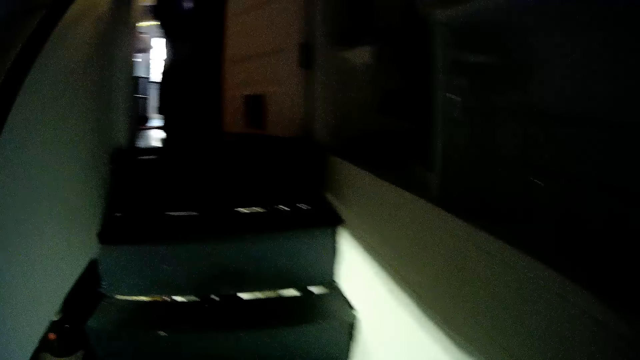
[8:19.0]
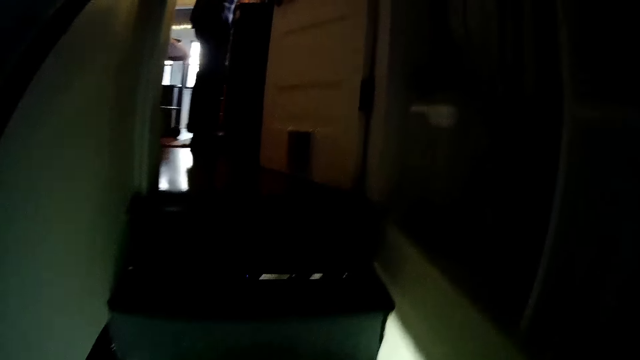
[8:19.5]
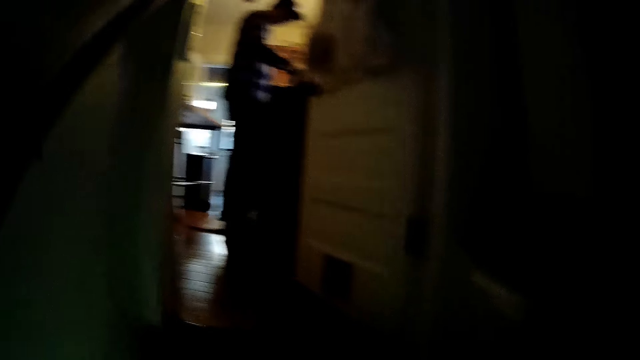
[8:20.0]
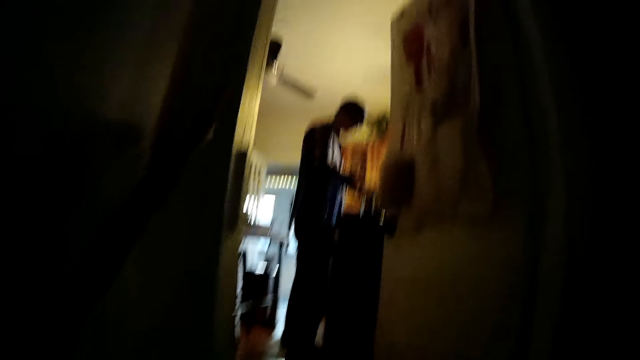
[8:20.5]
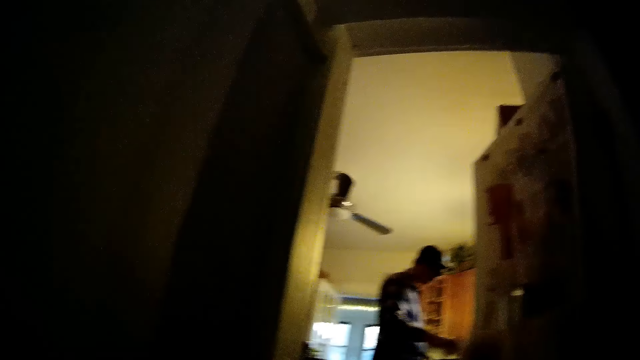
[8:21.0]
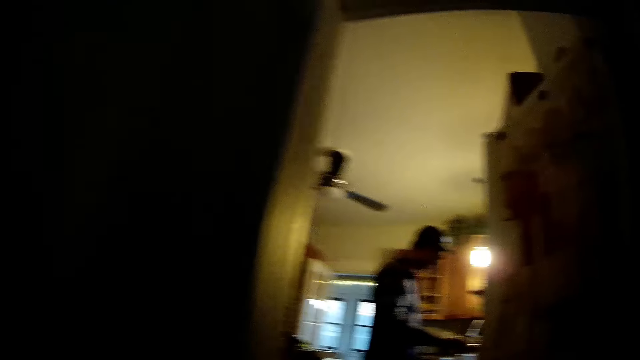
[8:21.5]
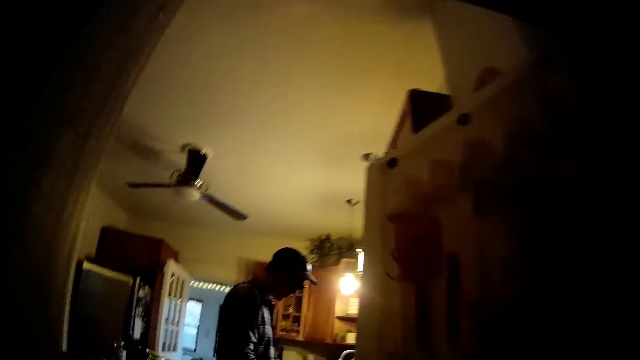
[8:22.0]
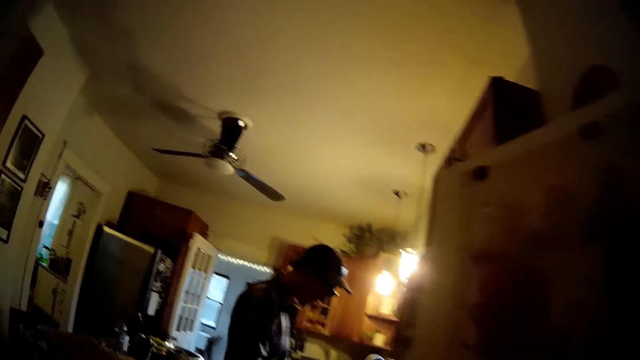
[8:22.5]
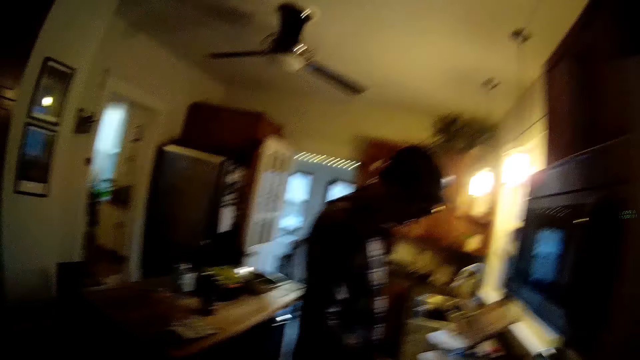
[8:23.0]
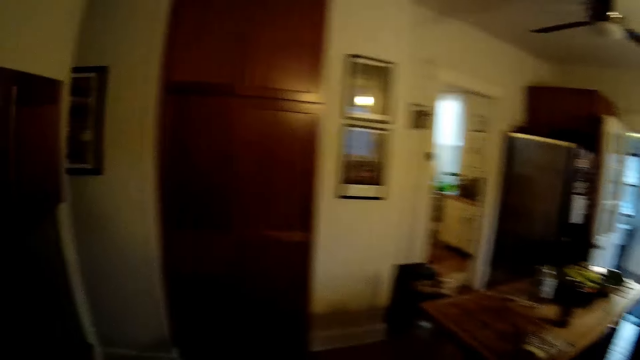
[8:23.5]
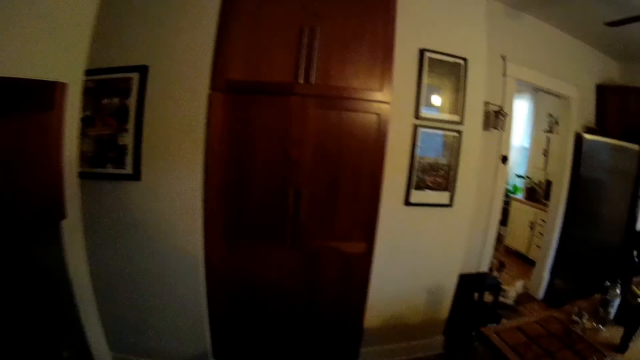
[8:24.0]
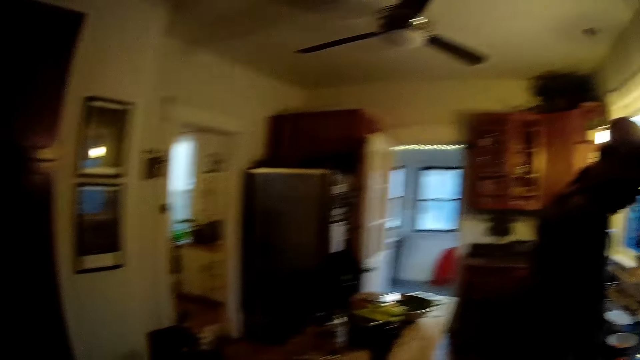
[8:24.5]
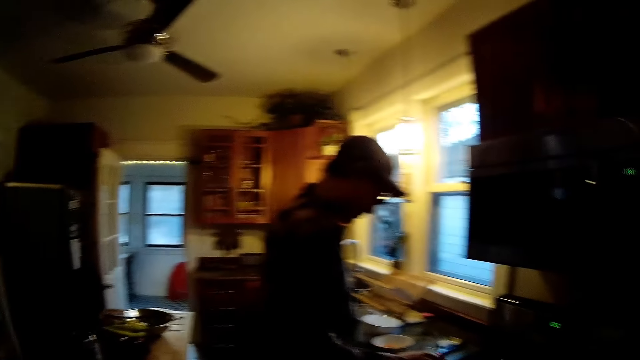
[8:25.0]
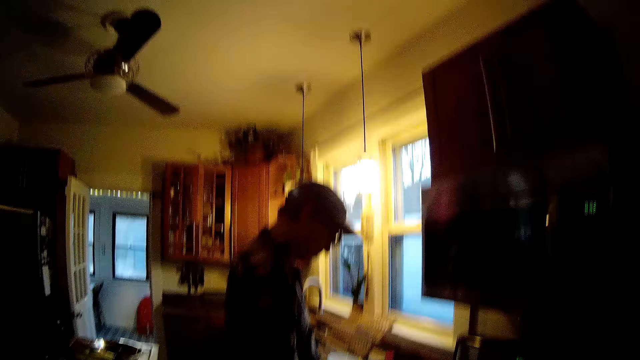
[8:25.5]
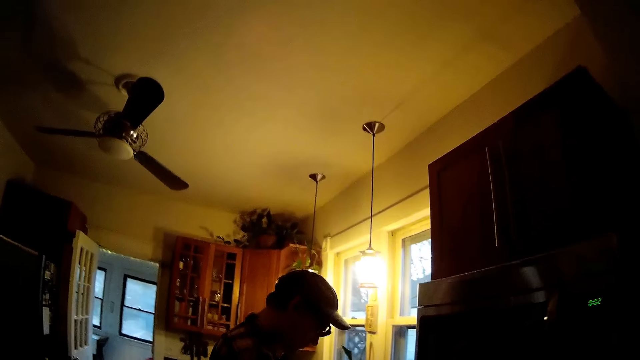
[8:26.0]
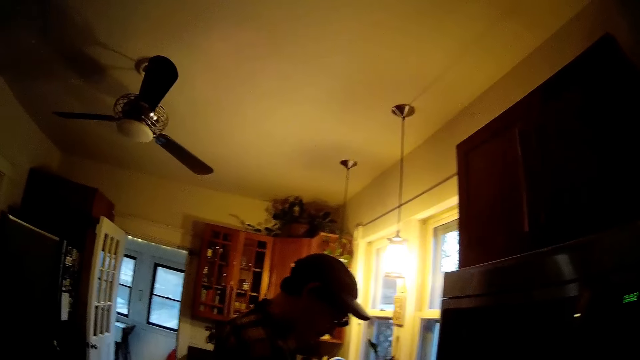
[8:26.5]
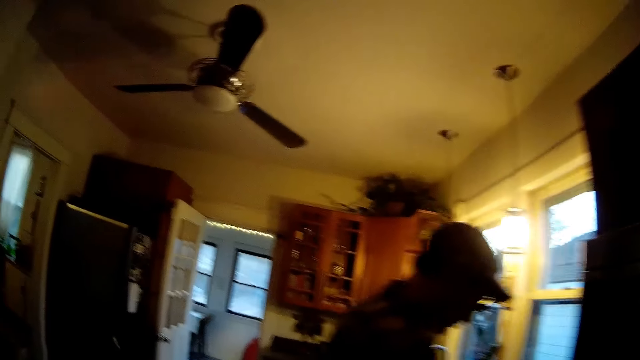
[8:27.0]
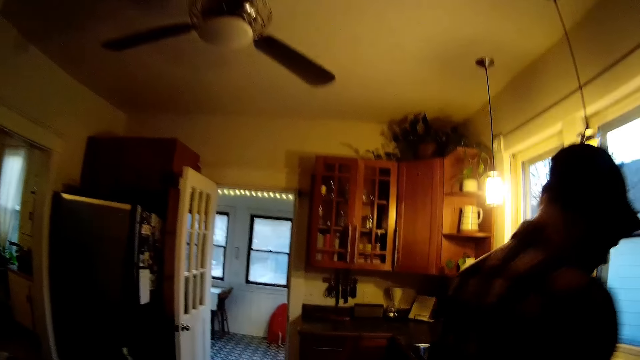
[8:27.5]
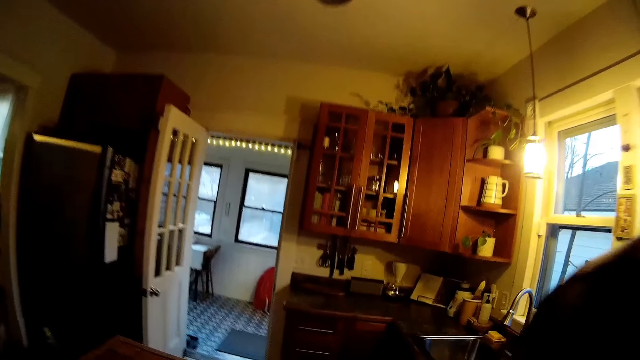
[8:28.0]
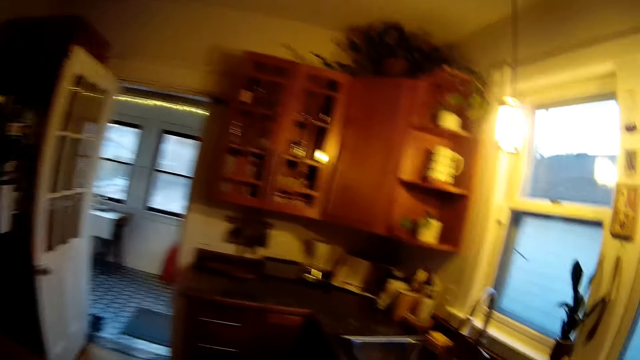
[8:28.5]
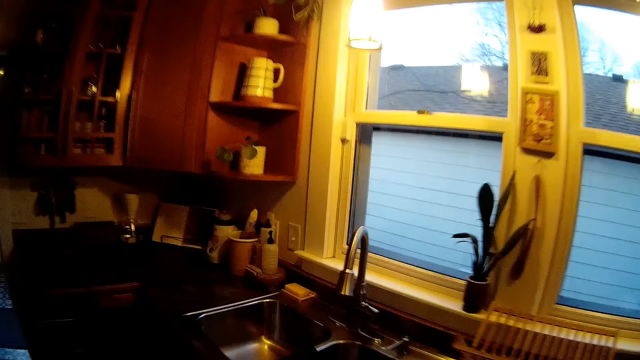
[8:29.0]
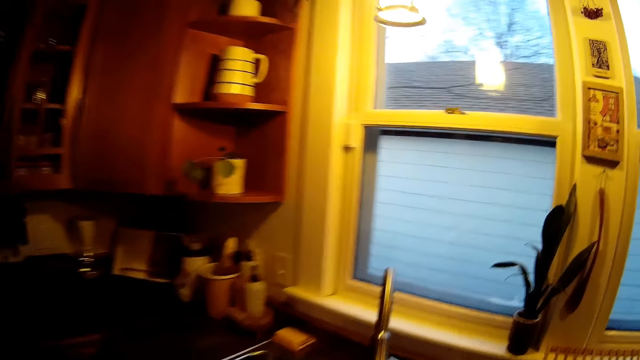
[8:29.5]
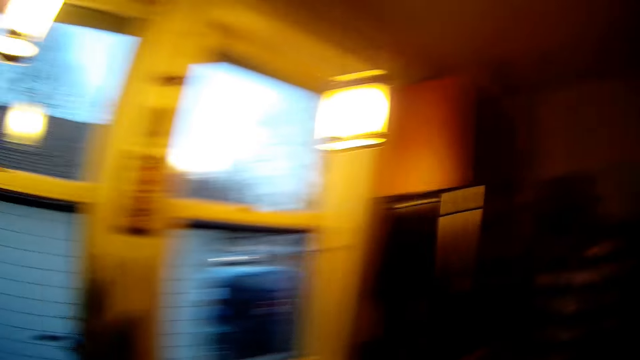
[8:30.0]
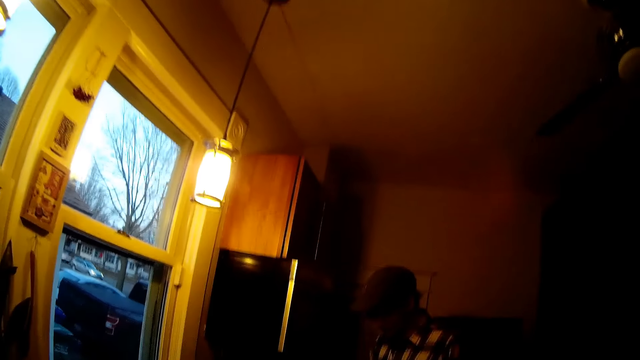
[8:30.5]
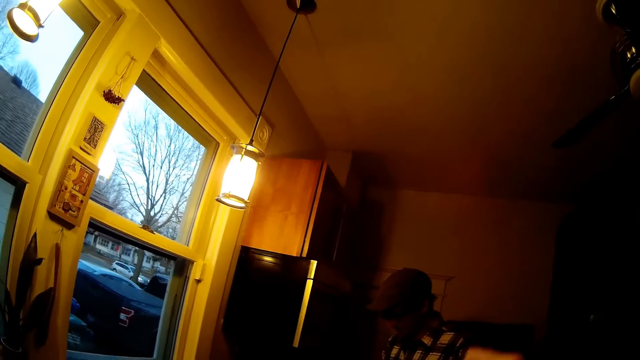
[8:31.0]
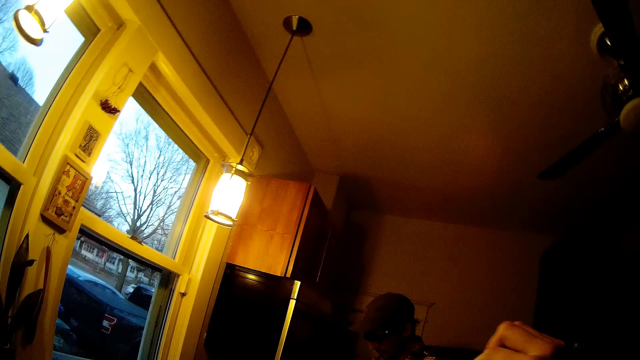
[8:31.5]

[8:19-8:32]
The camera wearer walks. They talk.

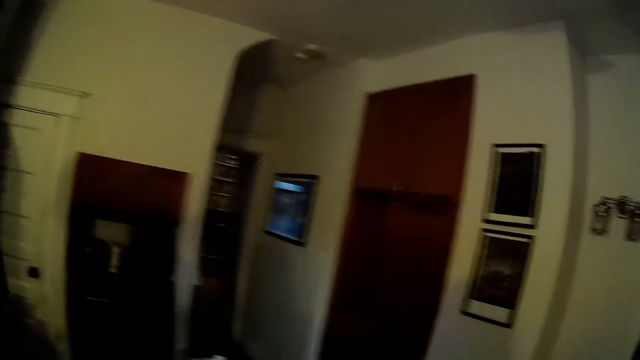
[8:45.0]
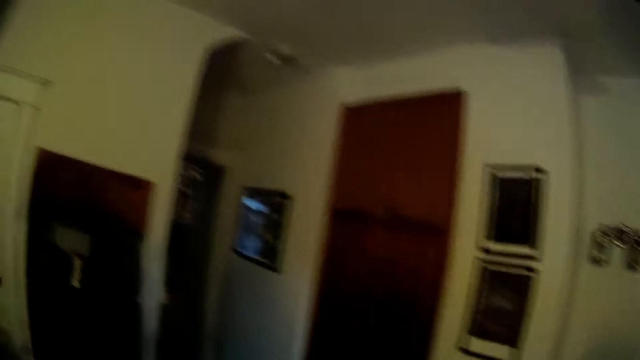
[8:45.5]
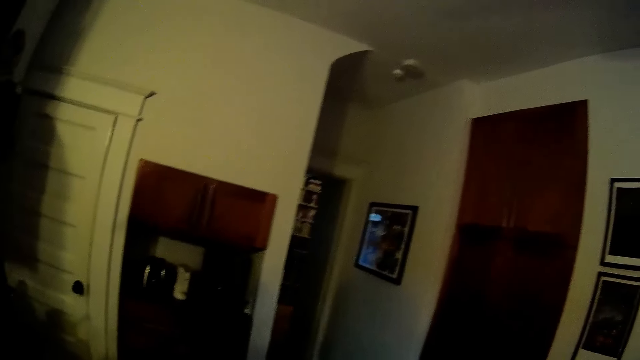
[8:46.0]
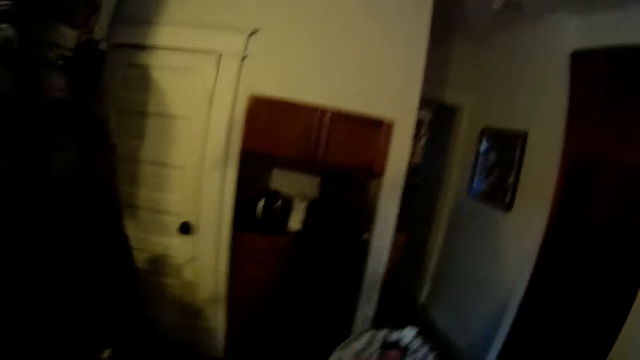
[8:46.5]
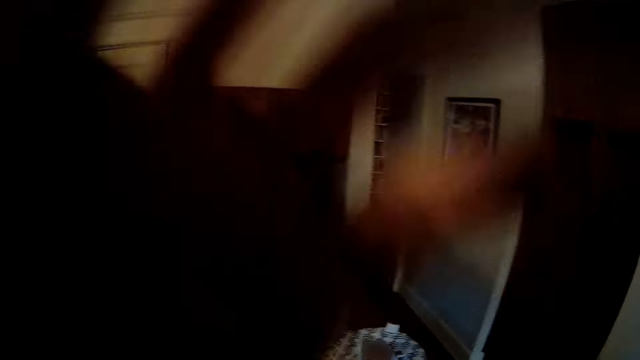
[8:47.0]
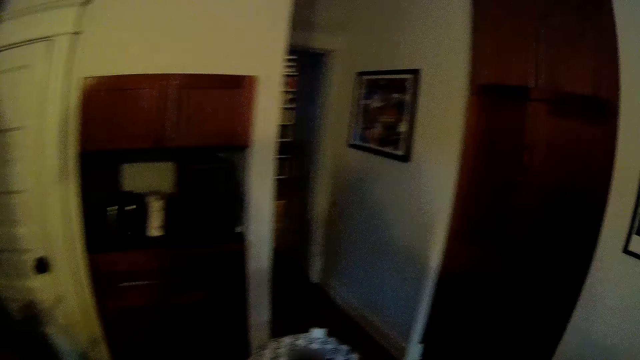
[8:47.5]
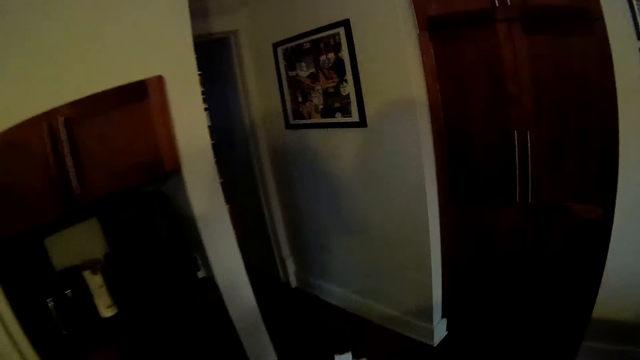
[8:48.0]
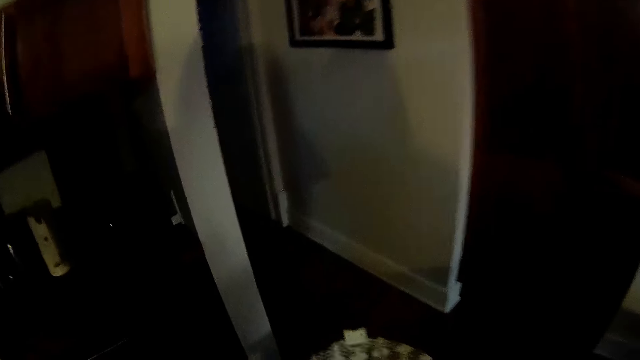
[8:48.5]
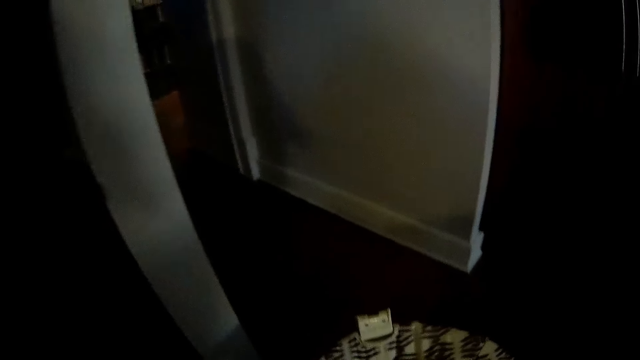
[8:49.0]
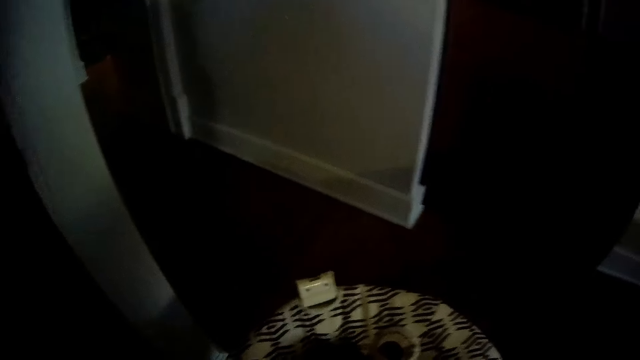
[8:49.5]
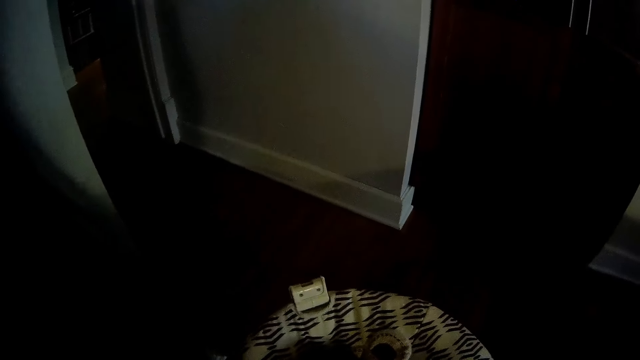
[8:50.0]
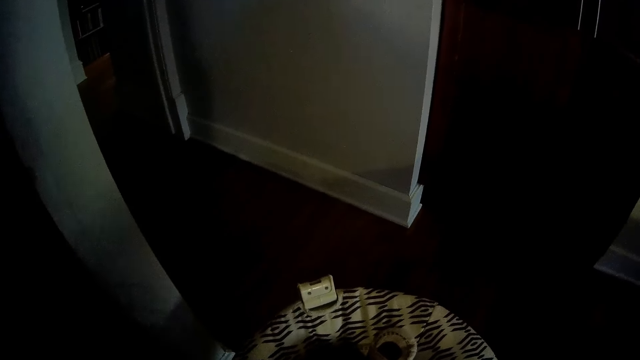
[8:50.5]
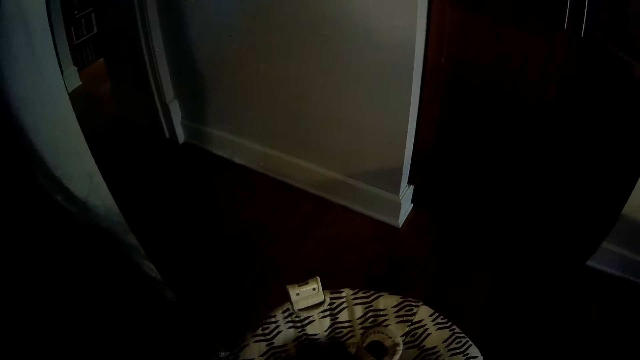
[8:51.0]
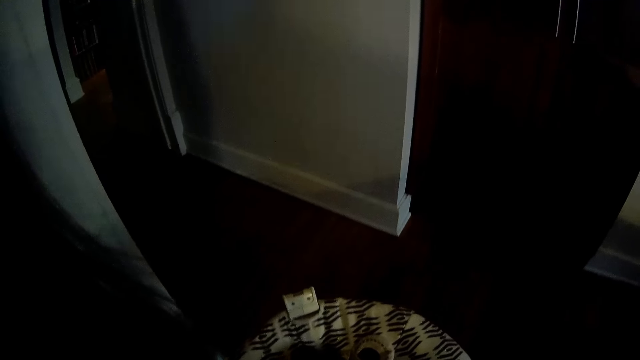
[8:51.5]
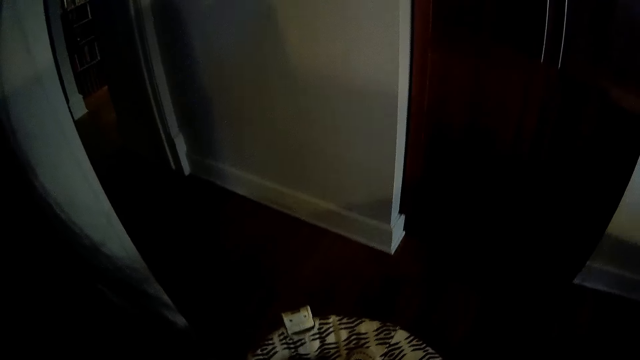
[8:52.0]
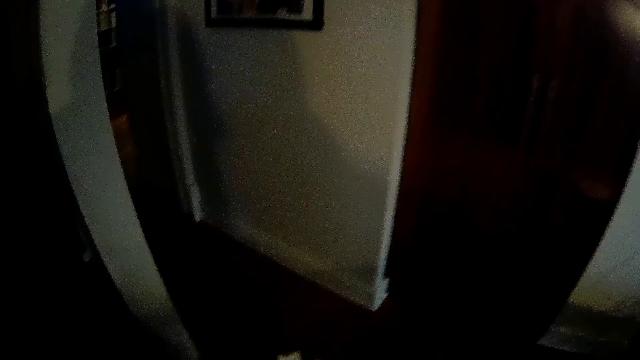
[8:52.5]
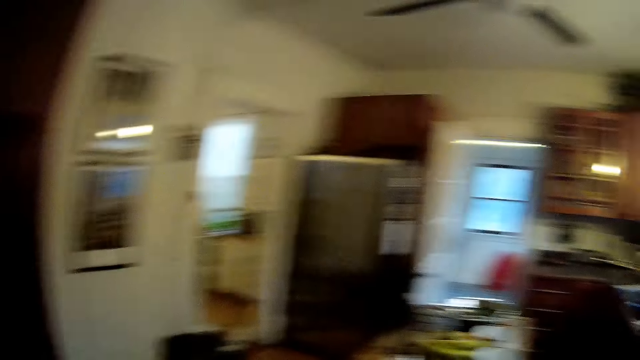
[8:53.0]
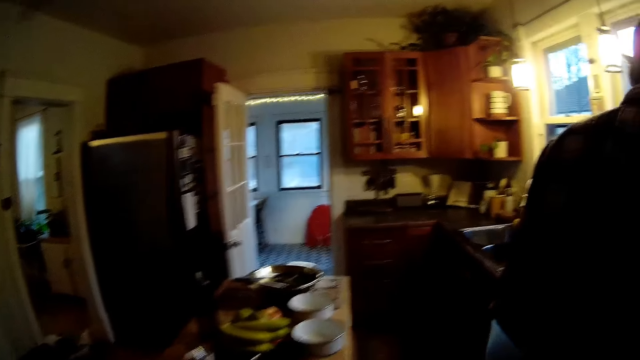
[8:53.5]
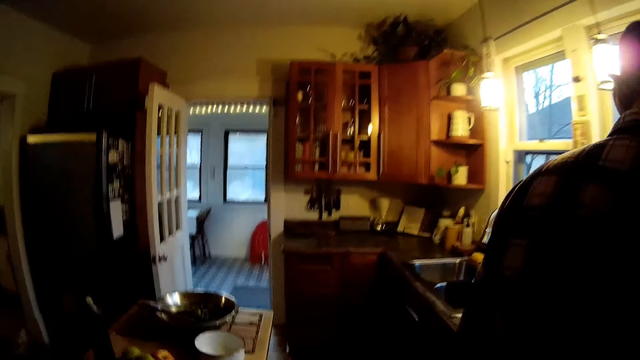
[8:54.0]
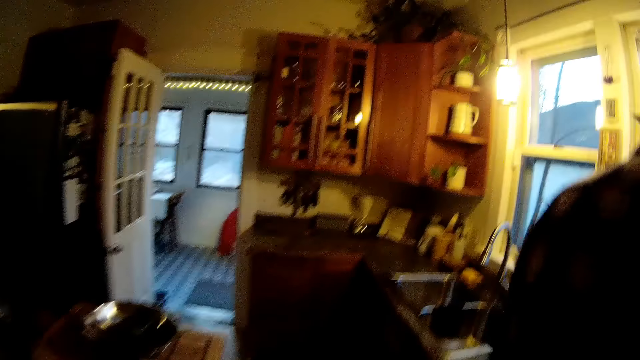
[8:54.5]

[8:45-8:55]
The camera wearer moves a hand in the air. She touches the camera with her left hand. She interacts with the baby on the baby chair. She looks around.
